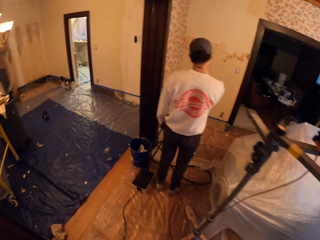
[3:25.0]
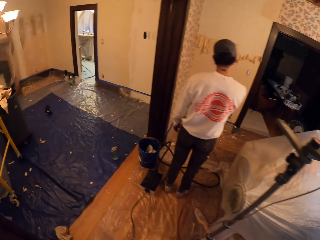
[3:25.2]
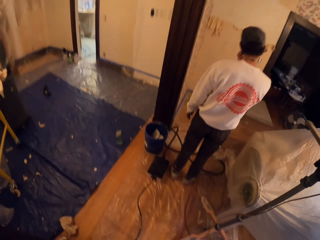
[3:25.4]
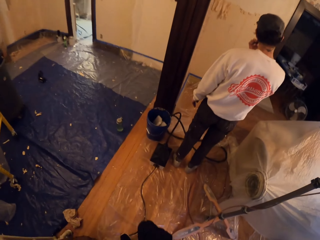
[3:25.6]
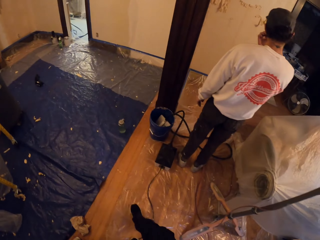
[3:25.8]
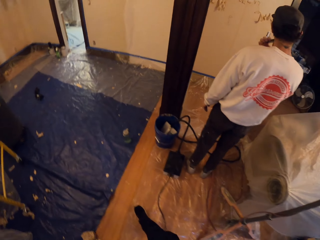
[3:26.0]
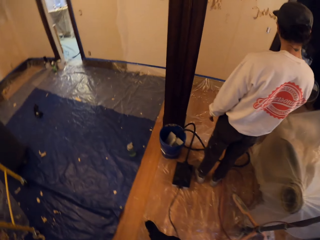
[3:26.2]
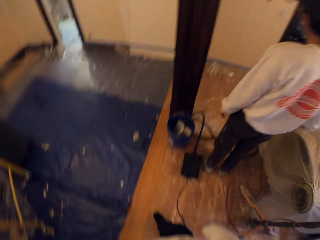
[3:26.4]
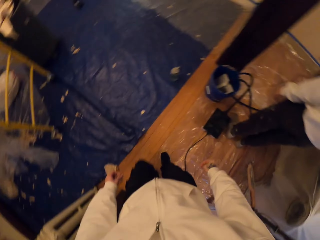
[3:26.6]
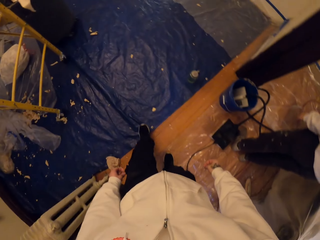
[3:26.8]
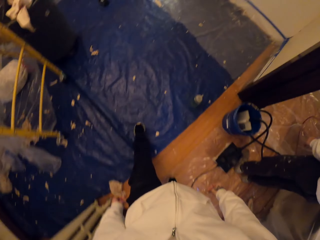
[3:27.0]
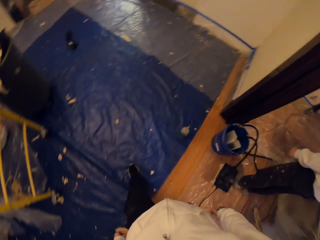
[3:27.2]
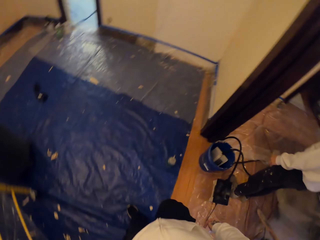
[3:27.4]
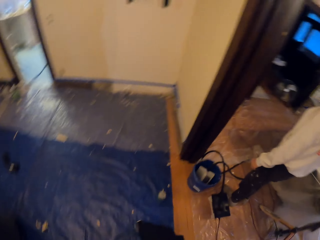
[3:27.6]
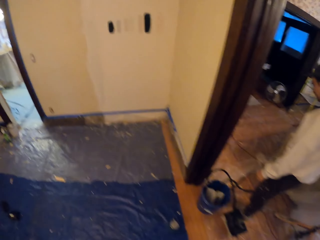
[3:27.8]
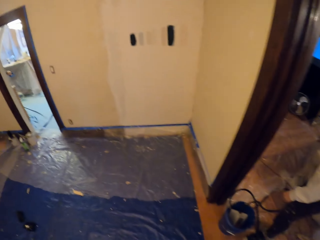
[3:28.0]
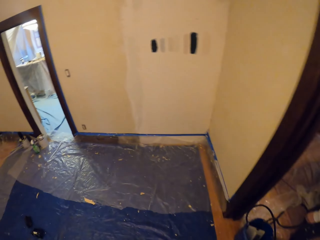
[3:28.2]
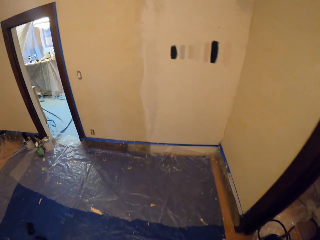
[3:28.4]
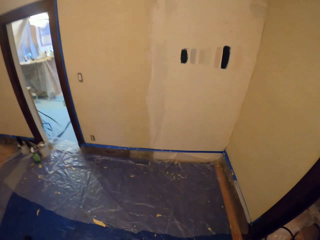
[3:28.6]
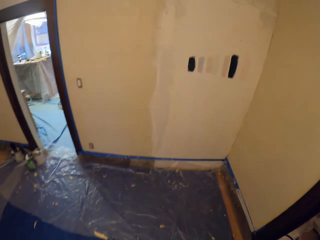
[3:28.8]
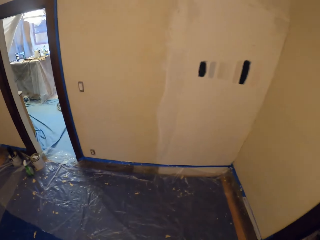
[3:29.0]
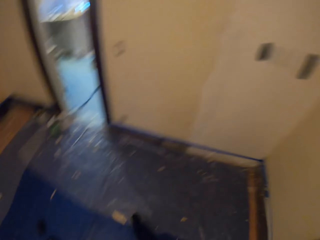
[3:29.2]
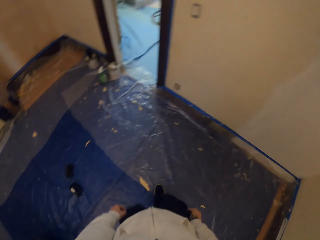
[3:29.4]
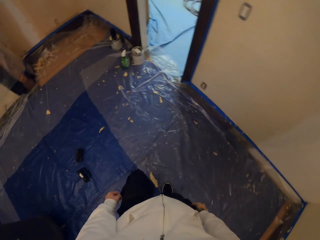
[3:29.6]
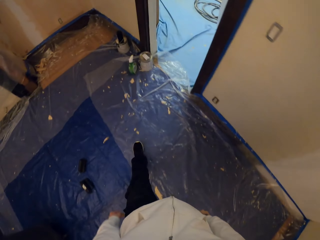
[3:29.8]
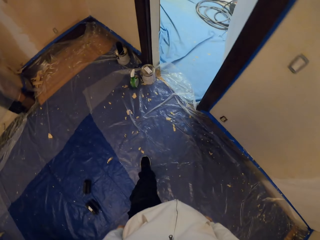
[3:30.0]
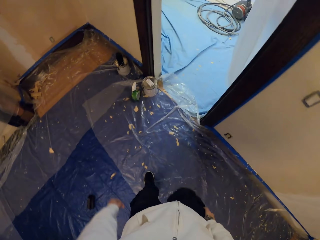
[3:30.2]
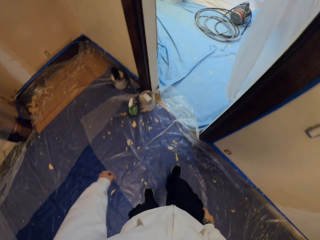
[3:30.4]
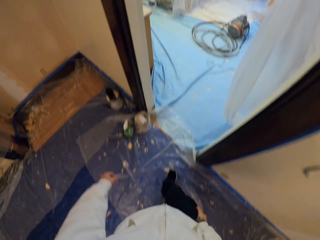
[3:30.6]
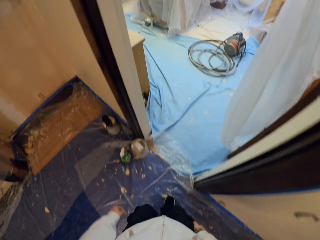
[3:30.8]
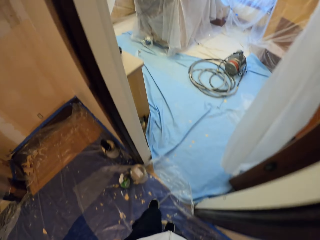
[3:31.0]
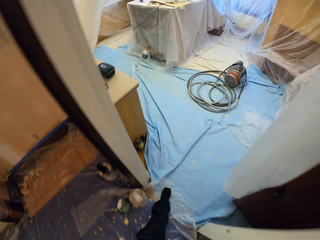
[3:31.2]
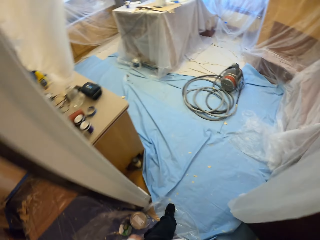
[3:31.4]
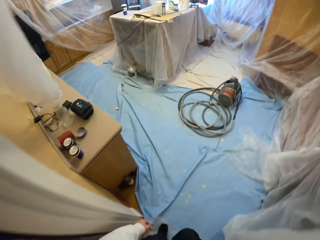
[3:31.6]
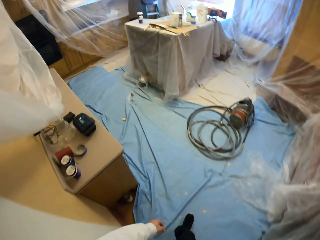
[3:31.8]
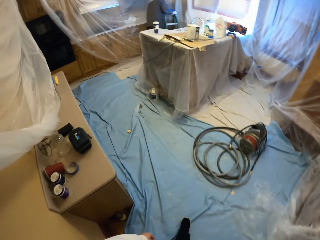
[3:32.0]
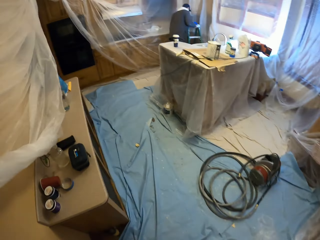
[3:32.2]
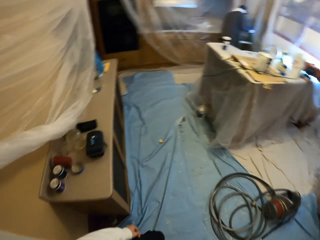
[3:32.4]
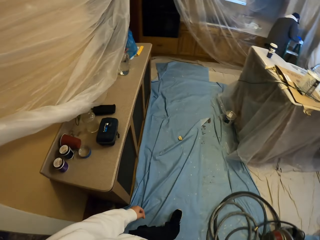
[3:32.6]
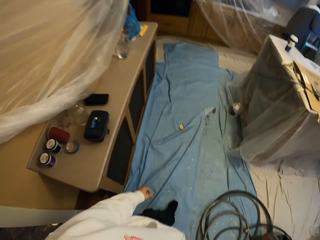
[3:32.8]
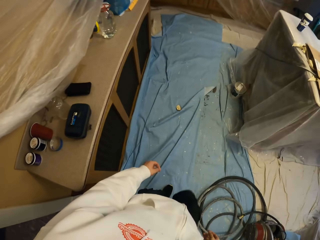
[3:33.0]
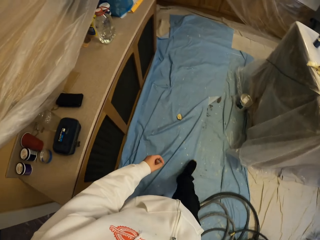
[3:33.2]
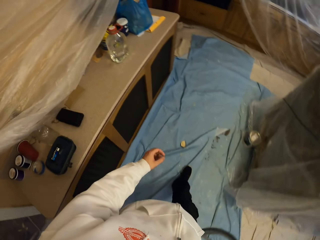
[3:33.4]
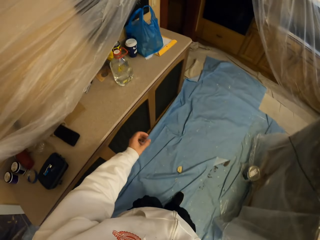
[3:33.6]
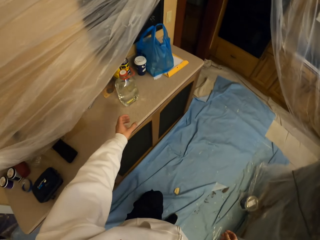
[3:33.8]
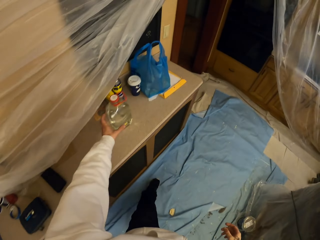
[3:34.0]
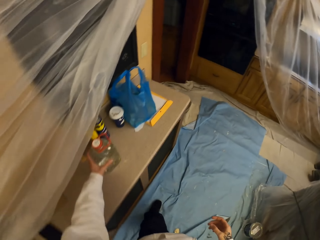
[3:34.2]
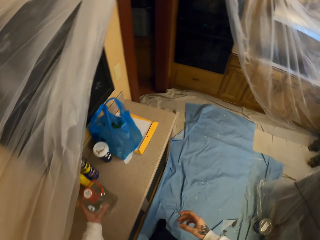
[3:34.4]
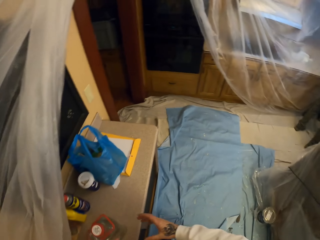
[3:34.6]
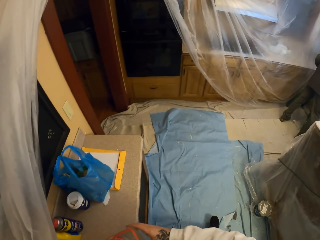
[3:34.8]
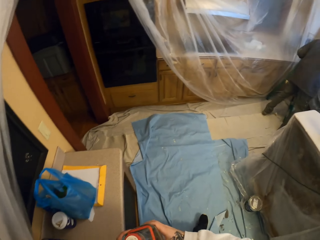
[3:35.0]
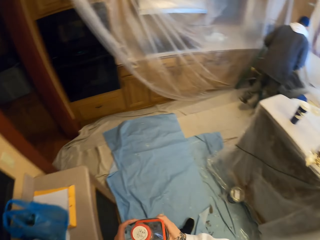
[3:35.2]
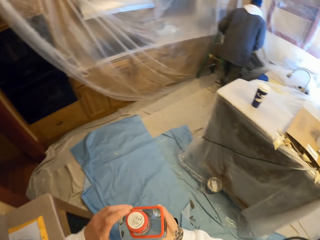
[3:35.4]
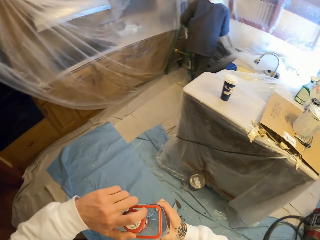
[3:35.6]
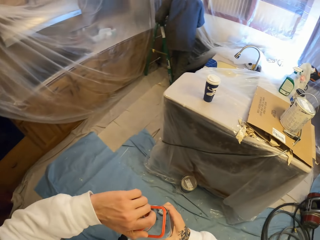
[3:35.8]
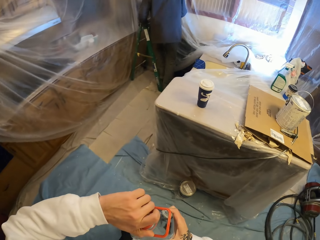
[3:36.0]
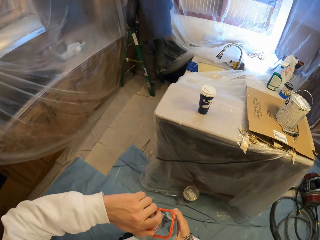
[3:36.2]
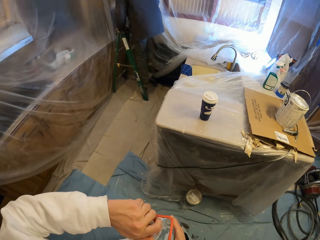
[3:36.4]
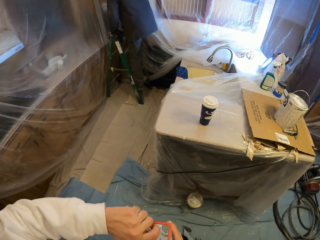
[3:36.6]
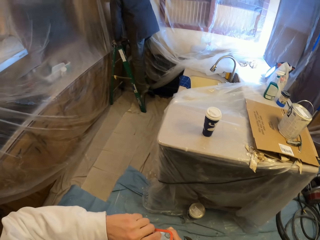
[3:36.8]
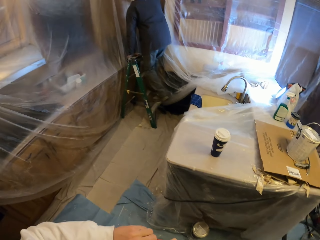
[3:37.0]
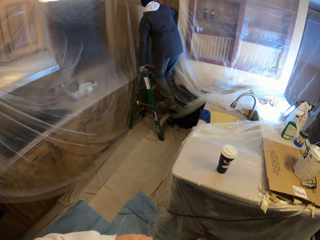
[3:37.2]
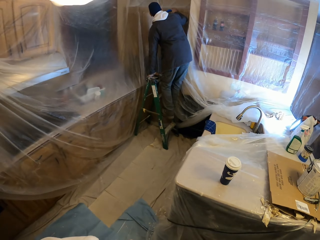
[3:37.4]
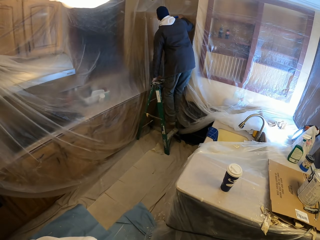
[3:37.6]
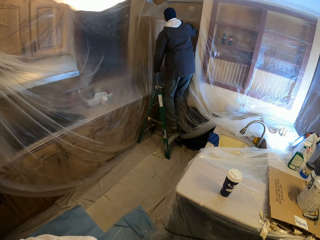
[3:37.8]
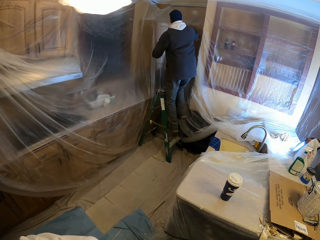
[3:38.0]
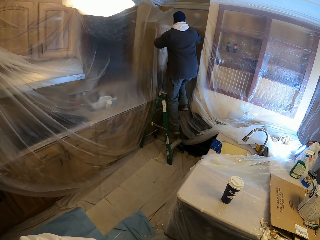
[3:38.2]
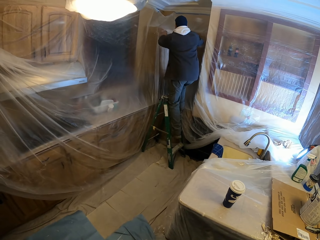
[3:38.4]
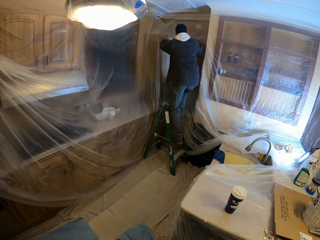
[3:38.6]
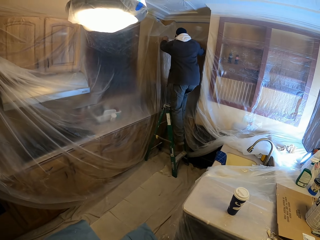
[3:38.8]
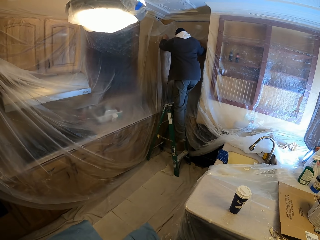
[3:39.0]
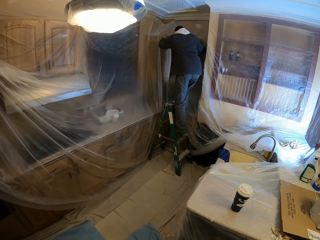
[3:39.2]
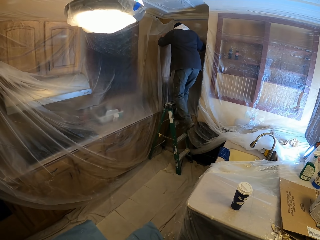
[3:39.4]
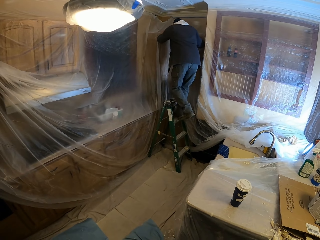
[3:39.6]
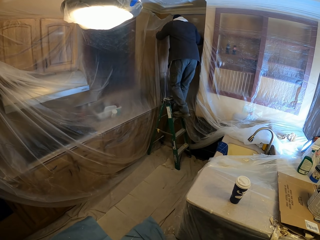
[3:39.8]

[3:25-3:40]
The camera wearer stares at a man. They walk past the man. They walk around the apartment. They pick up a bottle of something. They open the bottle. Another man climbs a ladder.

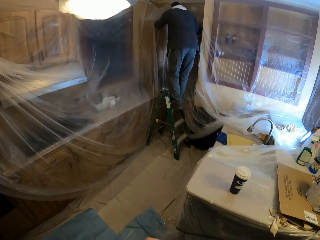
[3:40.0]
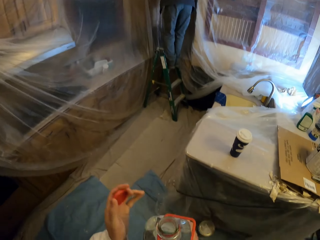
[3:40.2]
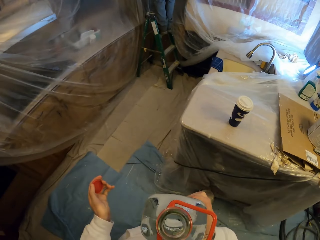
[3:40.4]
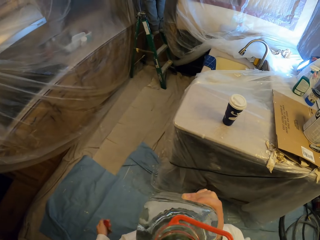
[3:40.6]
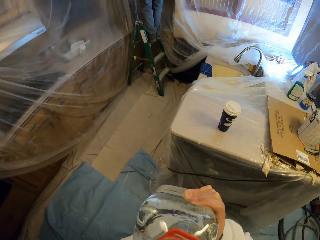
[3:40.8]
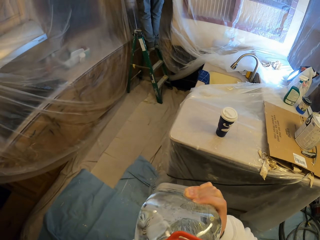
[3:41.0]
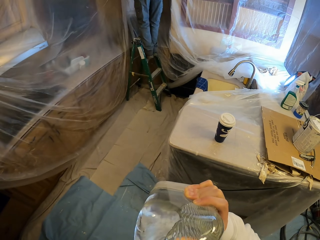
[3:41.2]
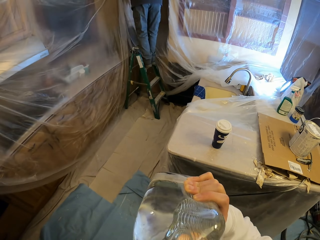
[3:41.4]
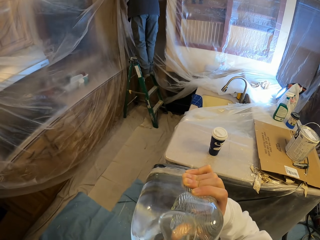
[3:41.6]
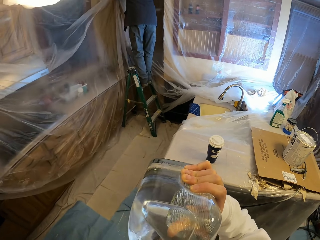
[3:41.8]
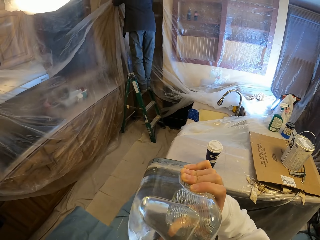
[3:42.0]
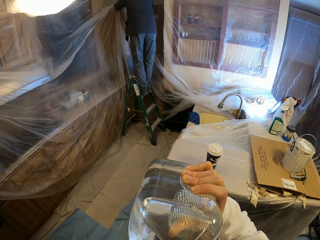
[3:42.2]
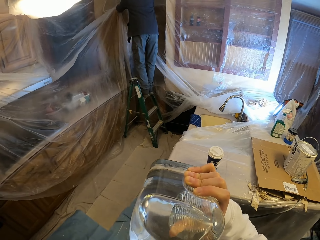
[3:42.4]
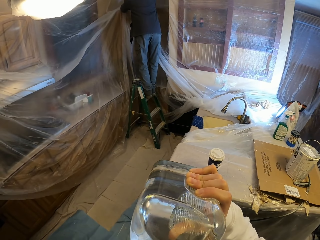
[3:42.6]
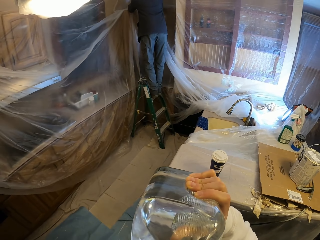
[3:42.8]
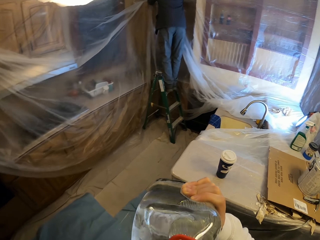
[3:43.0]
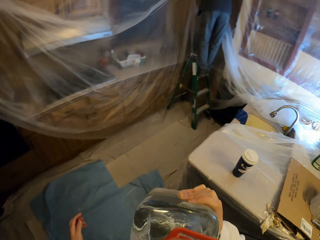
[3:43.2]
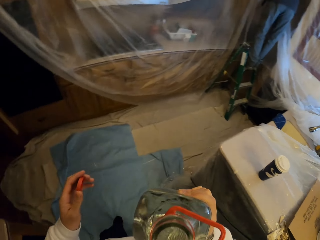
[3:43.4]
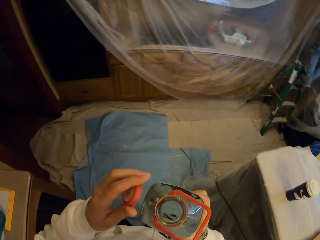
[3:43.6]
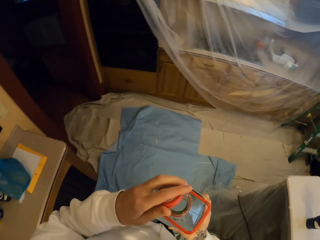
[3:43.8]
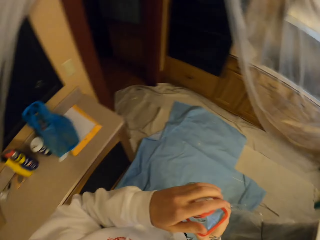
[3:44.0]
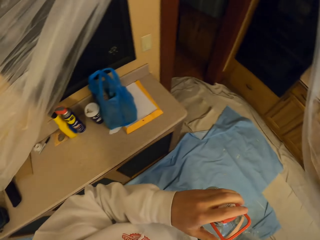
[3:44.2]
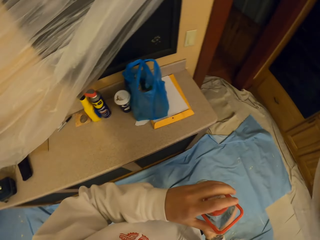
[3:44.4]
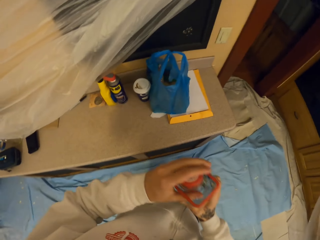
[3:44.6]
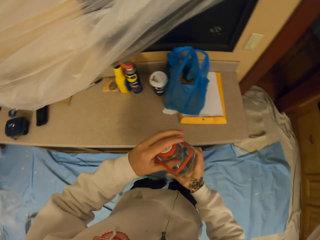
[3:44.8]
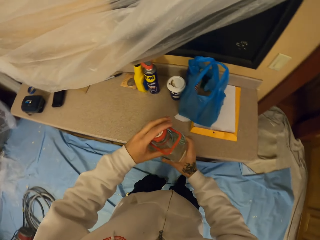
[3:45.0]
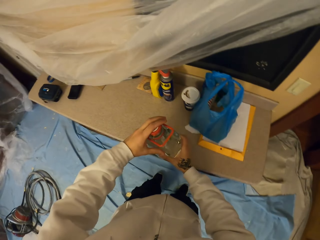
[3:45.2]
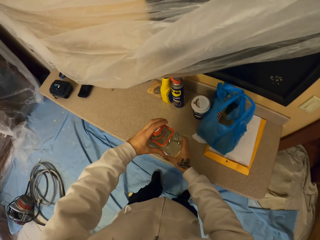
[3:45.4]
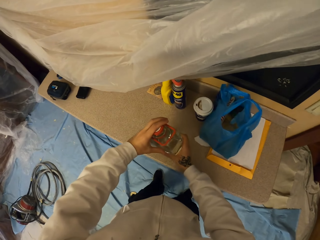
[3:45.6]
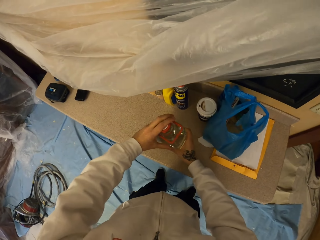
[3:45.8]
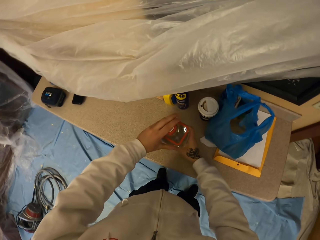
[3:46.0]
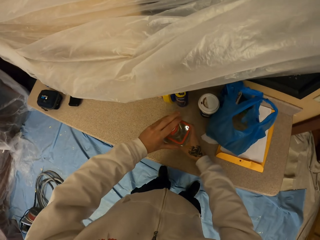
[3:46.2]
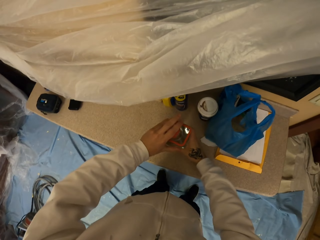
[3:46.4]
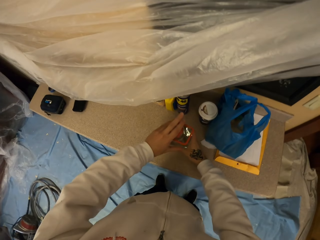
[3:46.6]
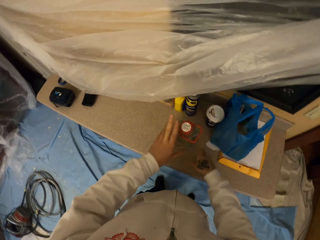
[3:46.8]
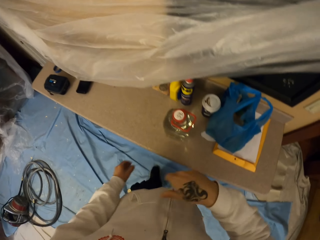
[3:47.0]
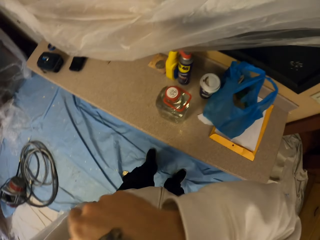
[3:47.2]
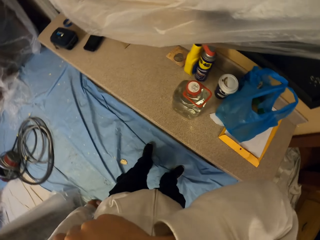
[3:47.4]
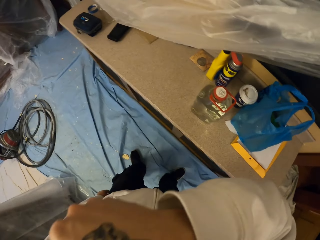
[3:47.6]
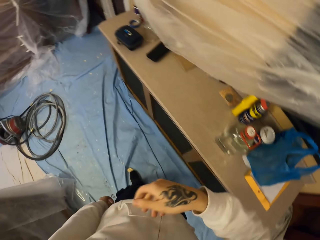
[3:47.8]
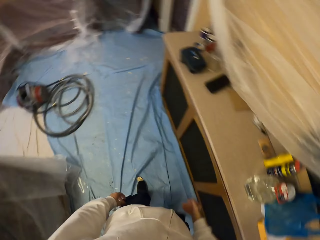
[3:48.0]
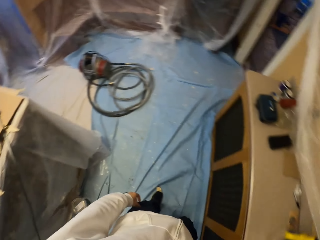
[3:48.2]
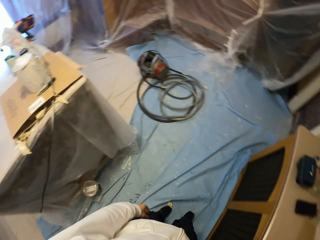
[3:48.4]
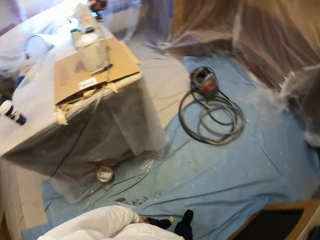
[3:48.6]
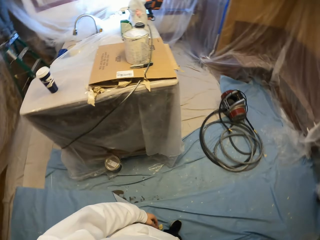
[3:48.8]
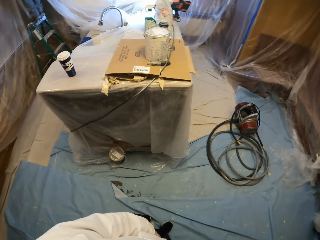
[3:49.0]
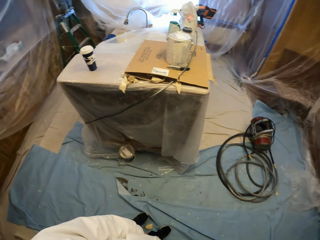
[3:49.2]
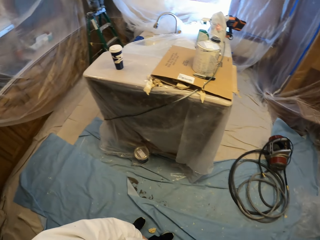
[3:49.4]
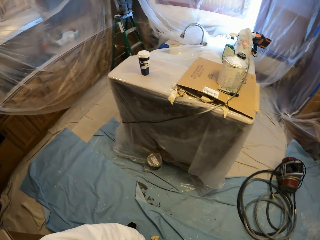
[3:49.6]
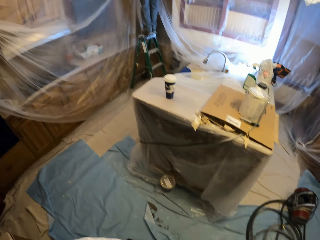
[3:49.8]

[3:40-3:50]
The camera wearer drinks water. He closes the bottle. He places the bottle on the cabinet. He wipes the face with his arm. He looks around the apartment.
